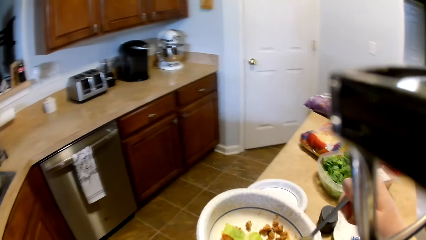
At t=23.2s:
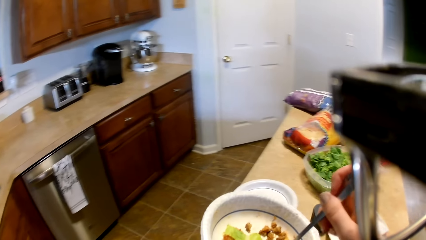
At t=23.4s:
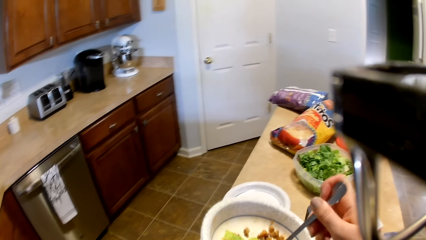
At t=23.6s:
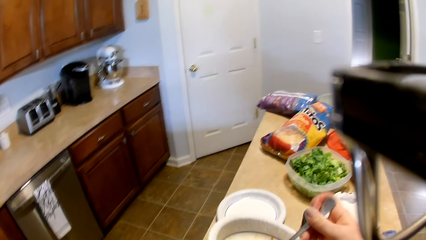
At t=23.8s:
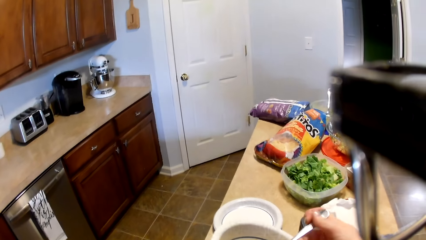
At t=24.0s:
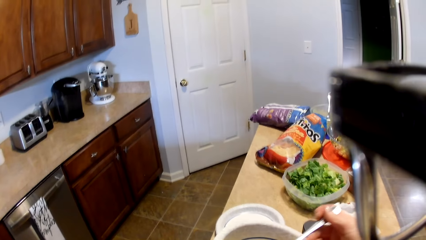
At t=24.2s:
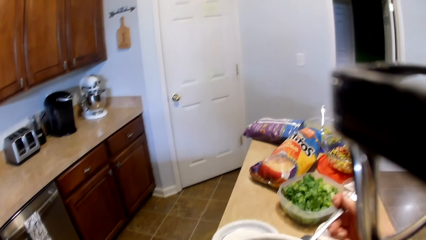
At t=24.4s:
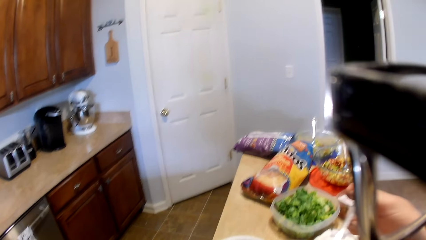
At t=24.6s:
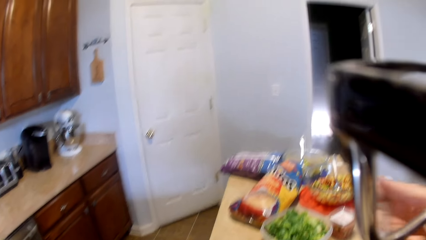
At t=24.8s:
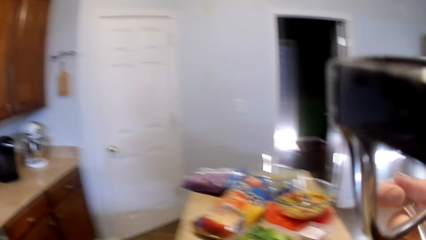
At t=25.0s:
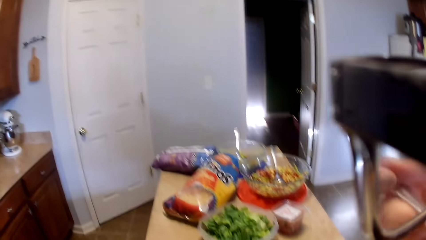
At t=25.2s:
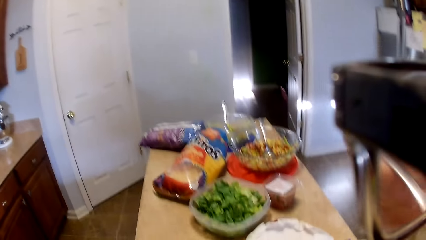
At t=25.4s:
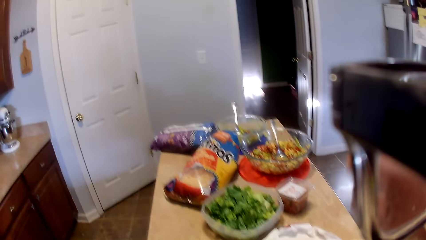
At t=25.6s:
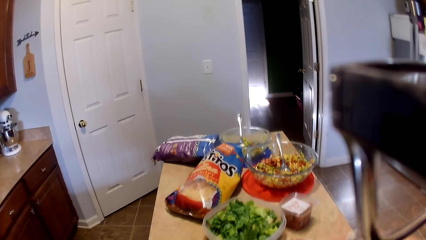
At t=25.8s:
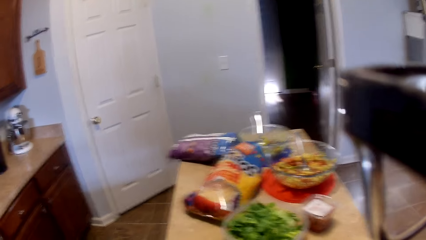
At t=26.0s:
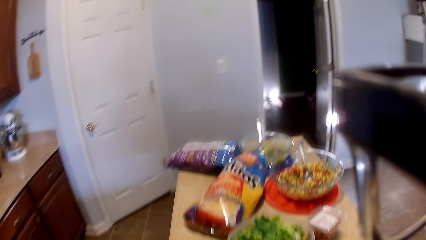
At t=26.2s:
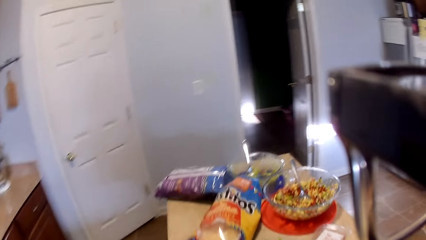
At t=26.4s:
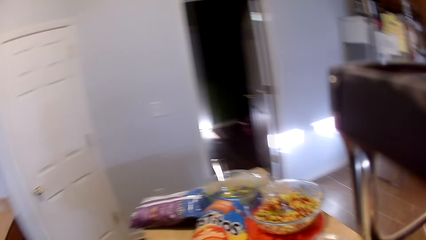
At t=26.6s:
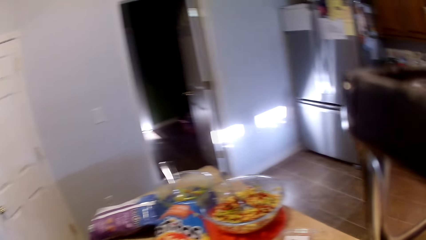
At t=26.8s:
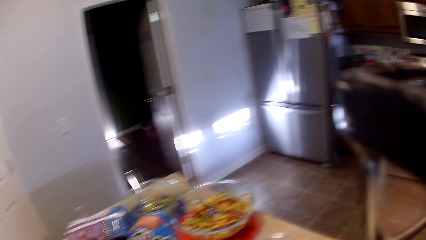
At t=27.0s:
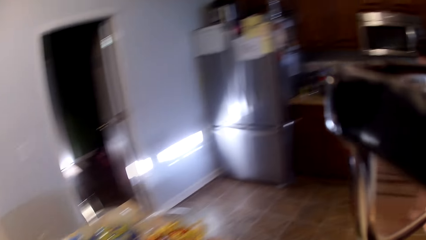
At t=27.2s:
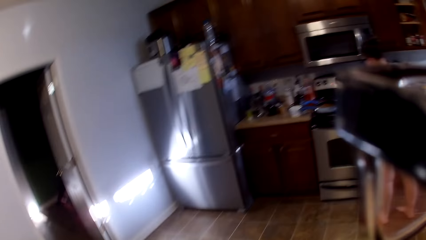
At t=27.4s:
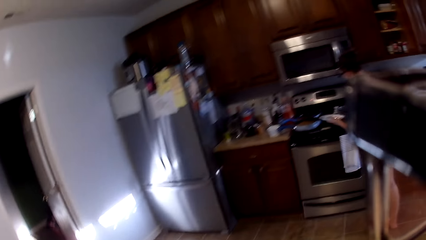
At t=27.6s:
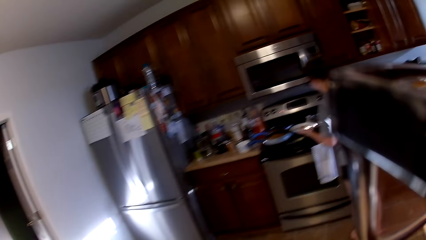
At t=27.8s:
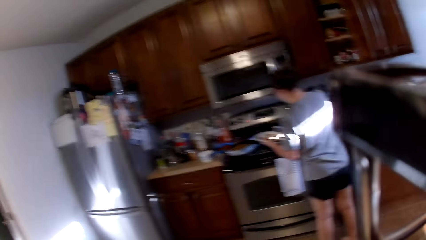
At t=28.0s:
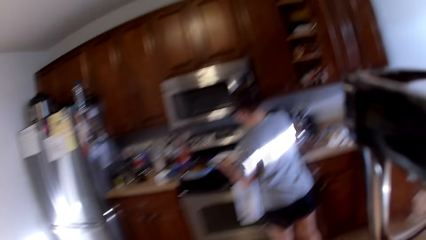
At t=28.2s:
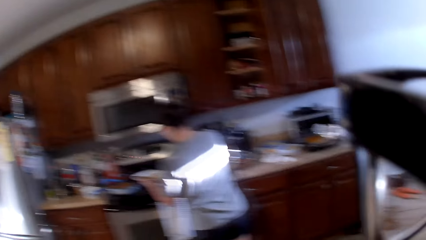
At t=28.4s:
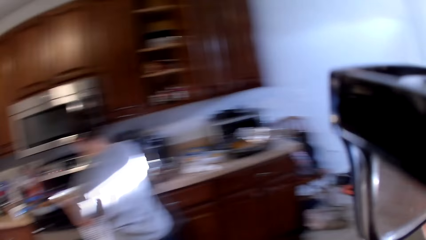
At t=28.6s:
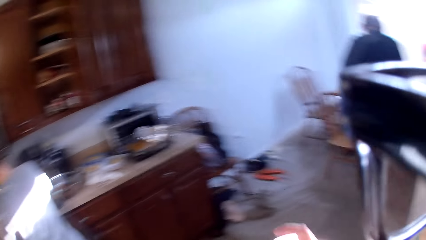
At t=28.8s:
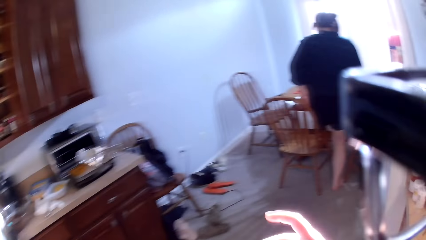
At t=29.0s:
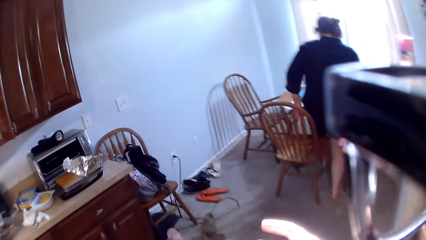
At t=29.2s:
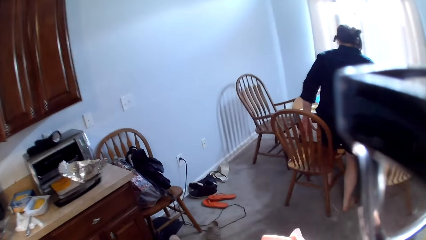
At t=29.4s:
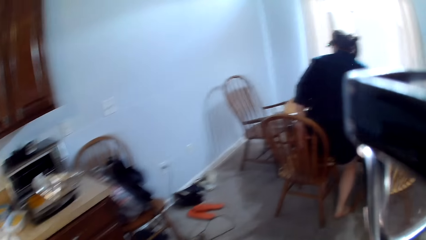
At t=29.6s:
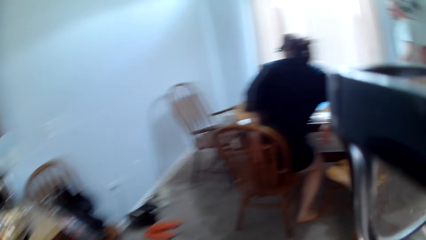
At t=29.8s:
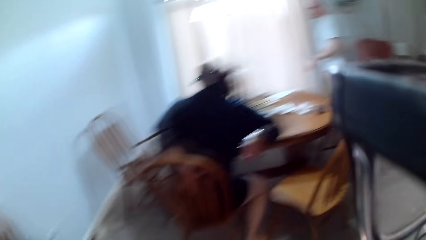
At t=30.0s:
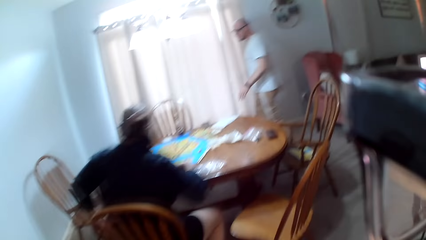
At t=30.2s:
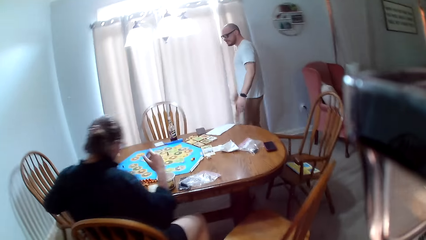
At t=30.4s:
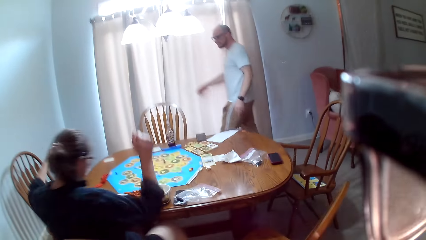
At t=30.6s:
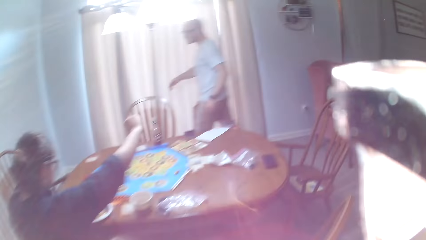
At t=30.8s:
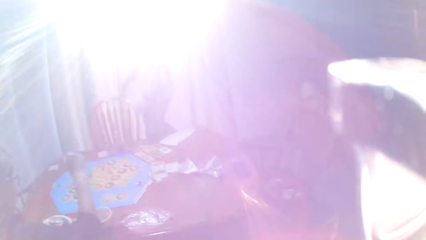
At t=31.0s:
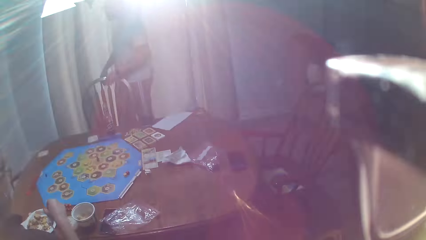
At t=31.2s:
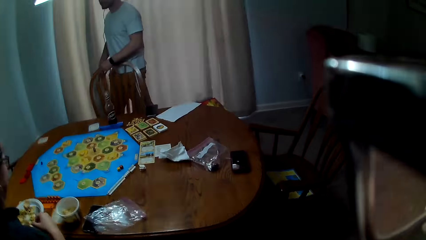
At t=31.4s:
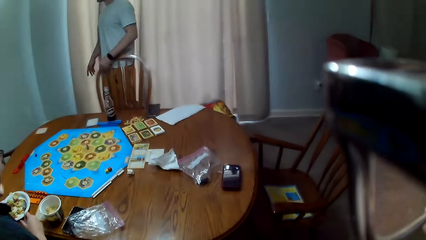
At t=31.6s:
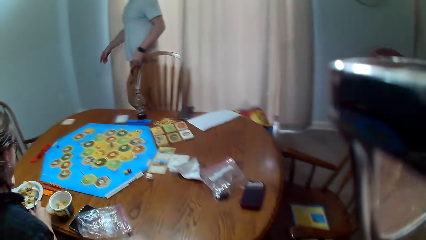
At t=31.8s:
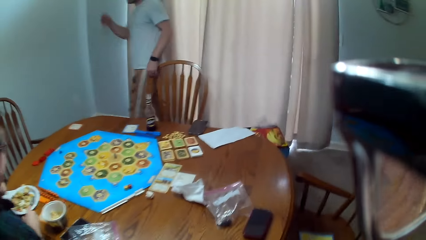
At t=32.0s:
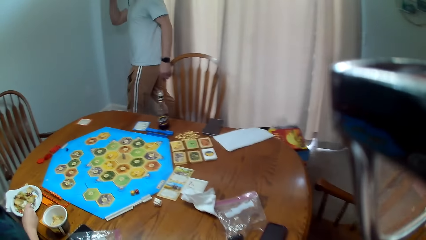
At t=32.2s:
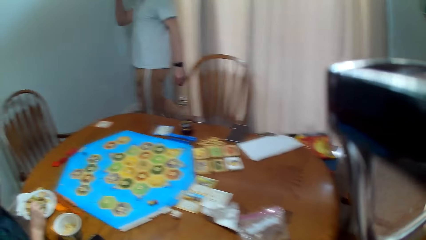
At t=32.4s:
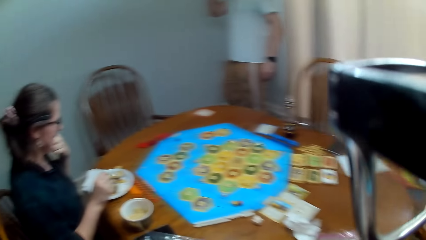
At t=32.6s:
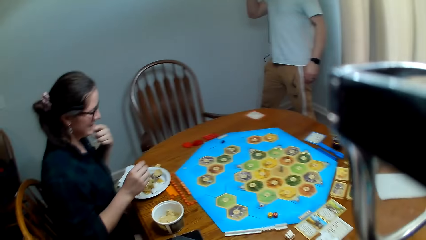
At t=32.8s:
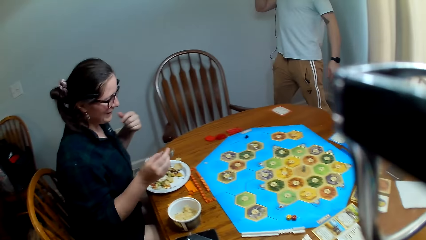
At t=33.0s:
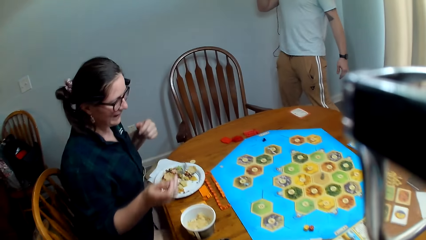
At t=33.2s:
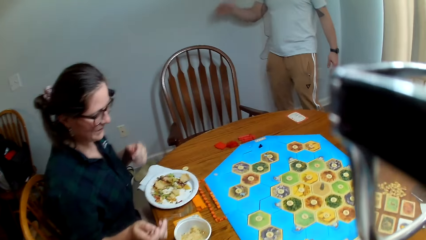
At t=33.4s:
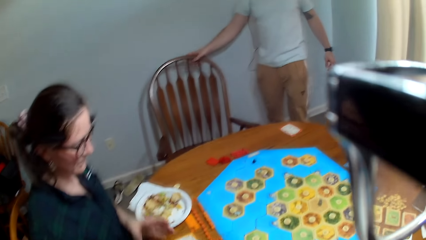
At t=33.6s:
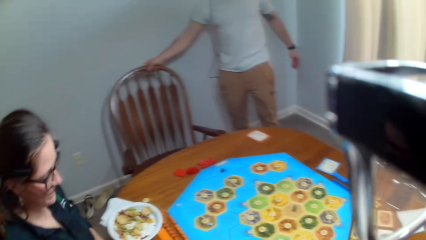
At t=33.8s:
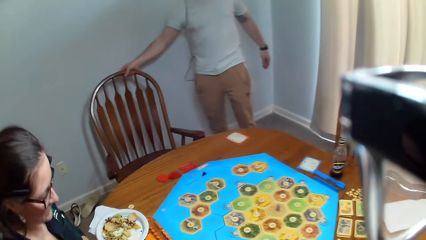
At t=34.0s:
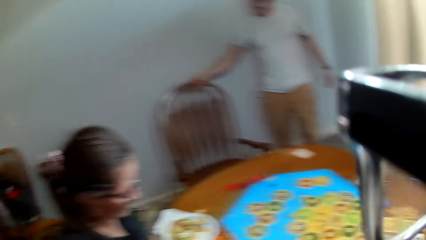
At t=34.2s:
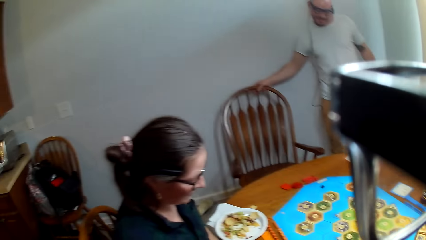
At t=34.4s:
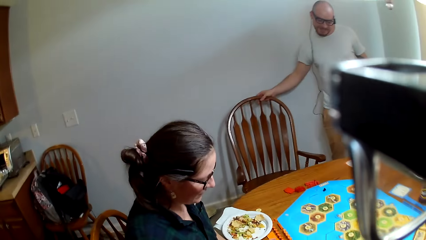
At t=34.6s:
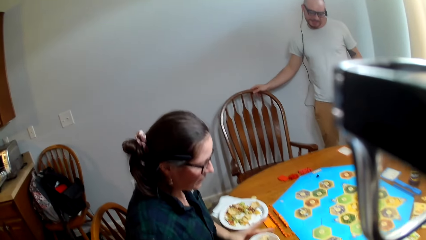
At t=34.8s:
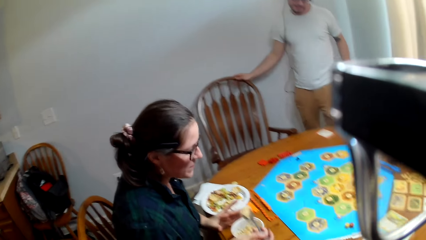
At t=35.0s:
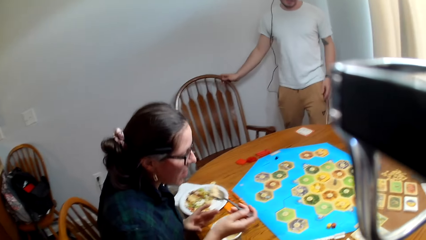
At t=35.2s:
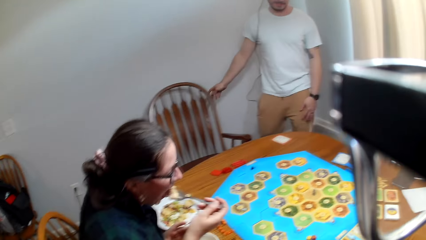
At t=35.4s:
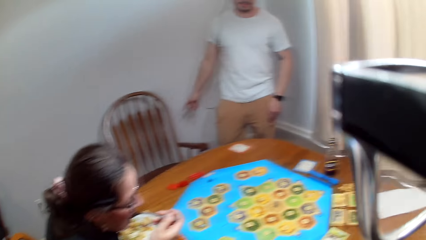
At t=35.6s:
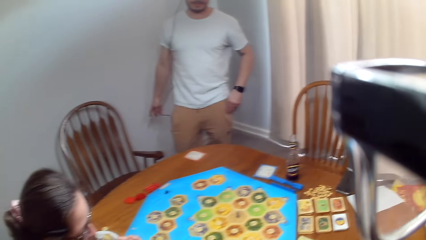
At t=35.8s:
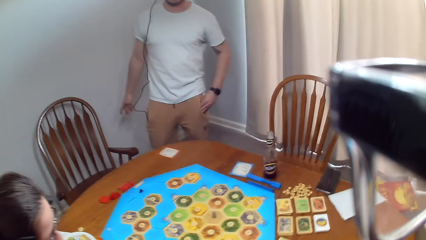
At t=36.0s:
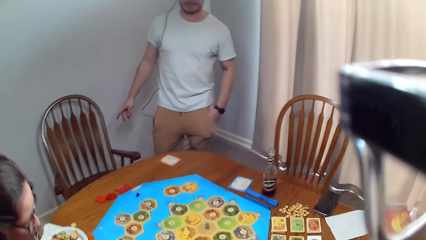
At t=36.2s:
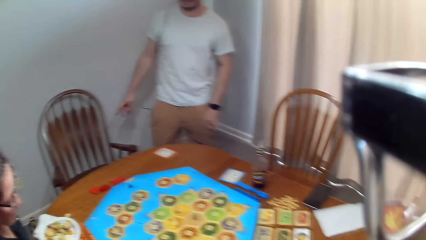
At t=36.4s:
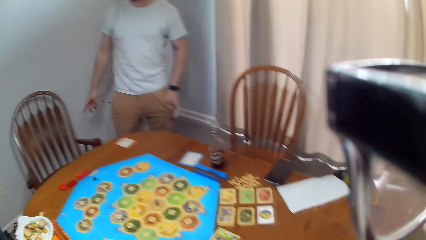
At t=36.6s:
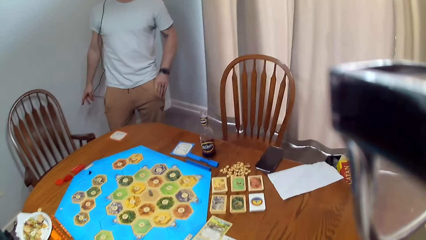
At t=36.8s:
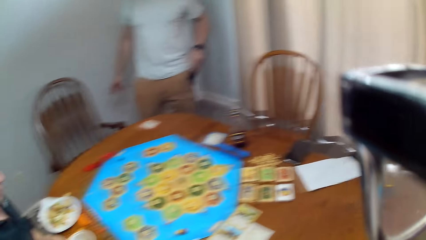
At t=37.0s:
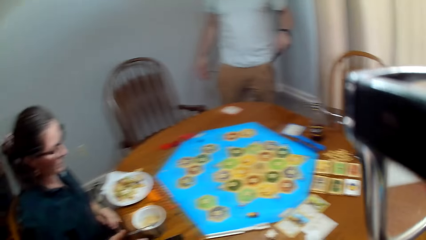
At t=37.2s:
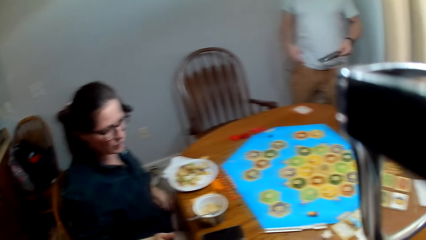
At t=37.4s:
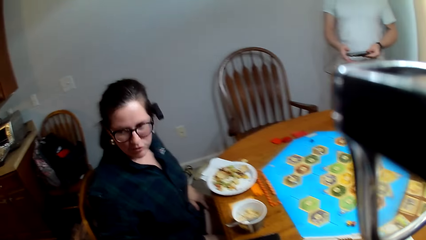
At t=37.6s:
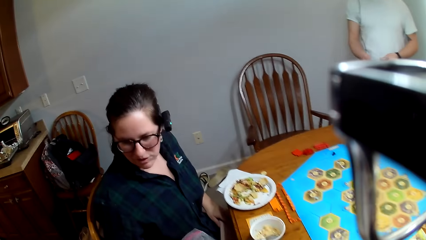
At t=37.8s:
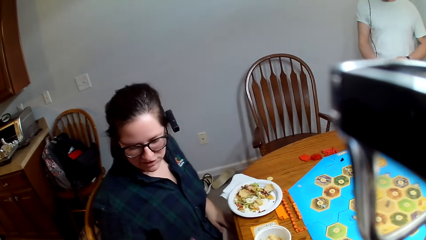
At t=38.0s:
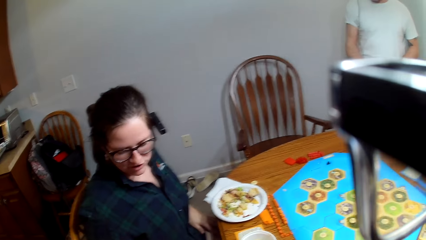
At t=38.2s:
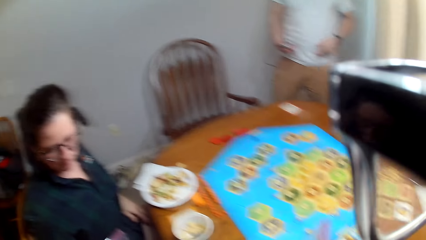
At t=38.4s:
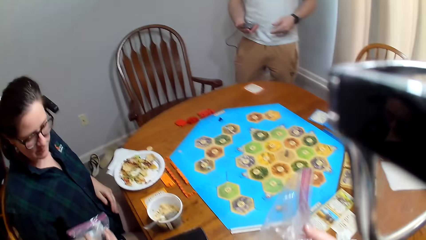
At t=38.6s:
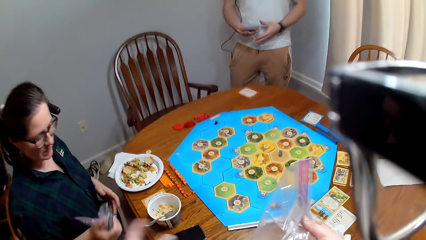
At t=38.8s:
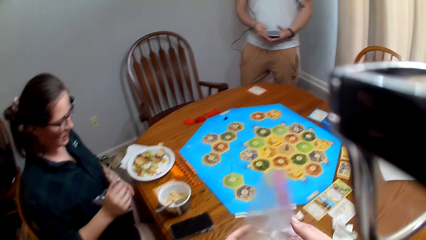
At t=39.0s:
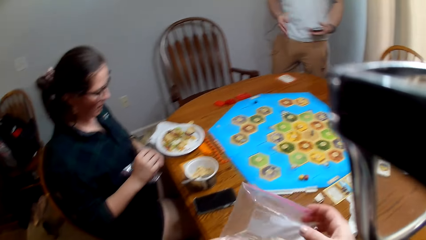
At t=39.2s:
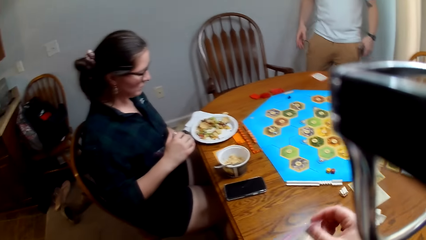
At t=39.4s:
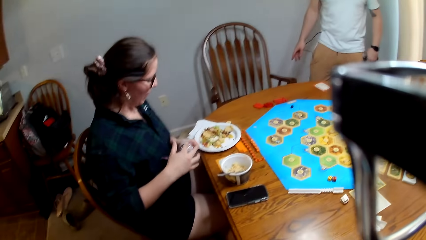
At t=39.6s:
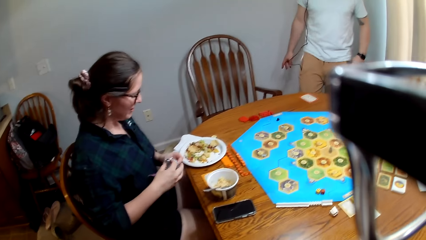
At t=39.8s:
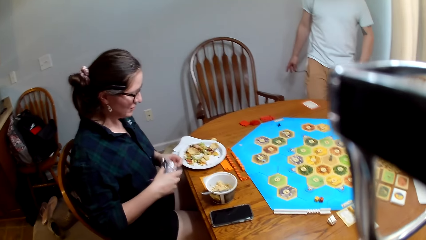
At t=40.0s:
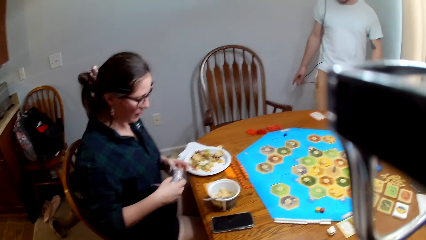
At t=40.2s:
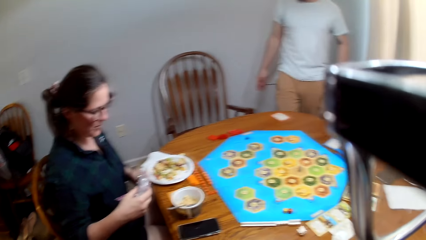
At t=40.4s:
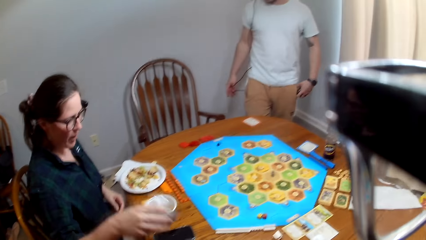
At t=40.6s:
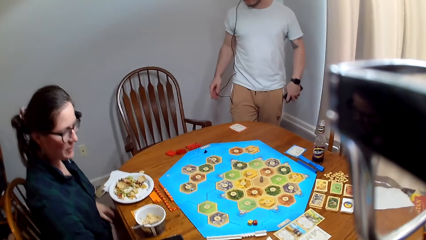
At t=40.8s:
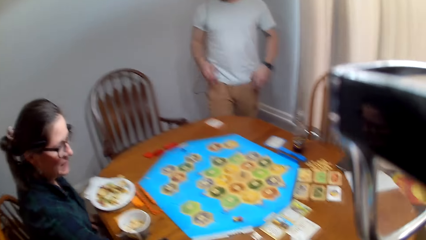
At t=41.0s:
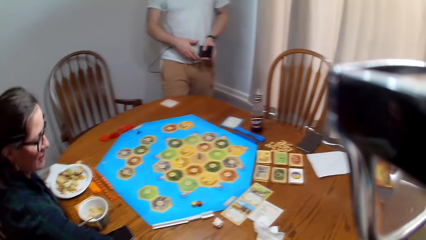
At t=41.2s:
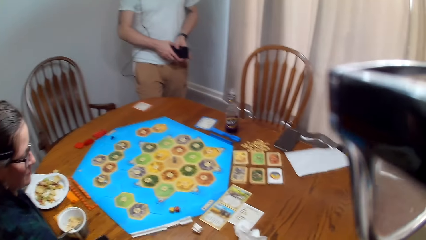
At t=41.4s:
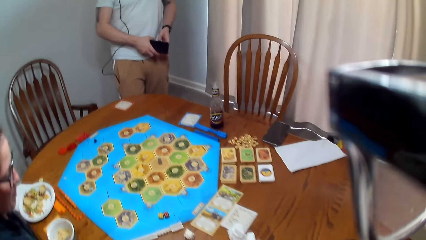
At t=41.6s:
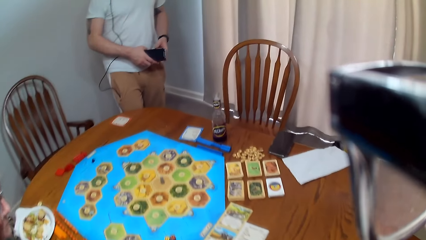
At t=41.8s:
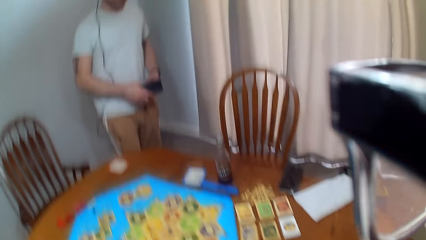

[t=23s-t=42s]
The camera wearer eats food. They move around the kitchen. A woman serves food. Another woman sits on the chair. A man converses with the other woman. The other woman holds a spoon. The man pulls his chair. The camera wearer speaks to the man. The man removes his phone from his pocket. The other woman speaks to the camera wearer. The camera wearer converses with the other woman. The other woman holds a nylon bag. The man puts his phone in the pocket. The other woman responds to the camera wearer.
